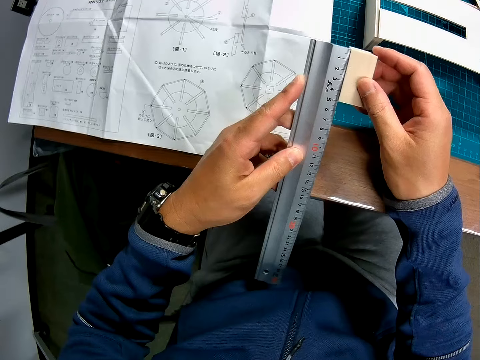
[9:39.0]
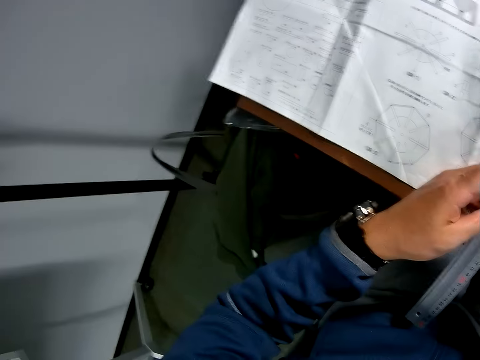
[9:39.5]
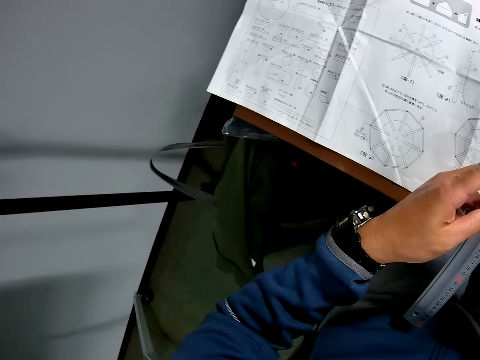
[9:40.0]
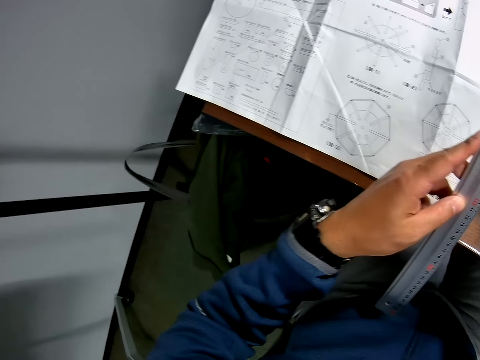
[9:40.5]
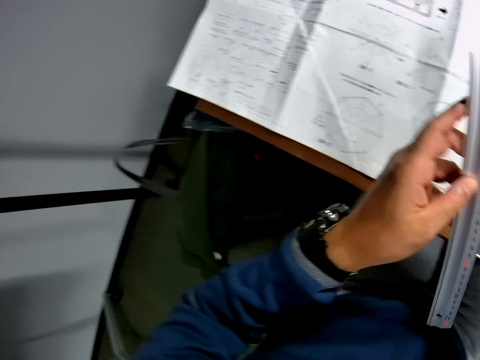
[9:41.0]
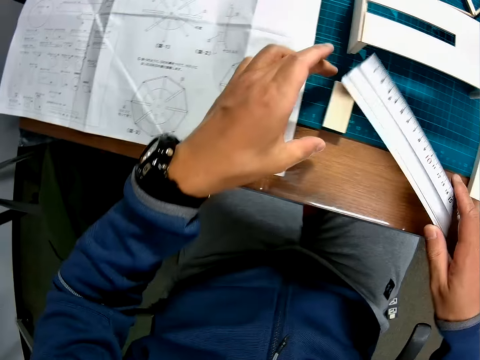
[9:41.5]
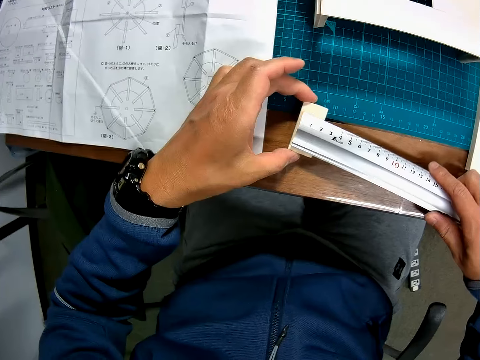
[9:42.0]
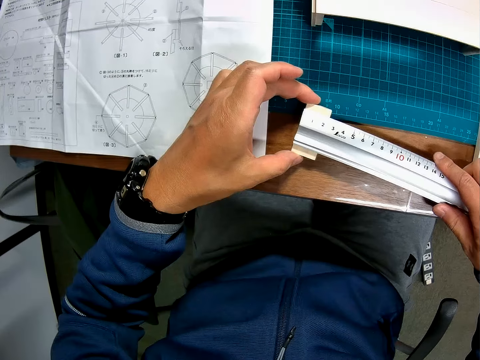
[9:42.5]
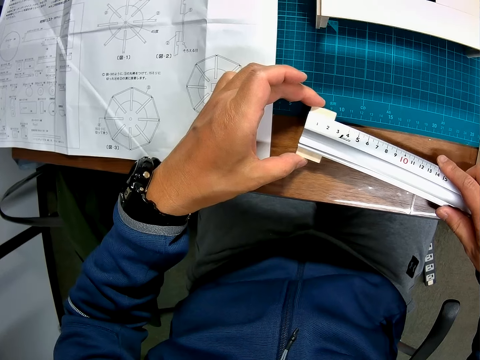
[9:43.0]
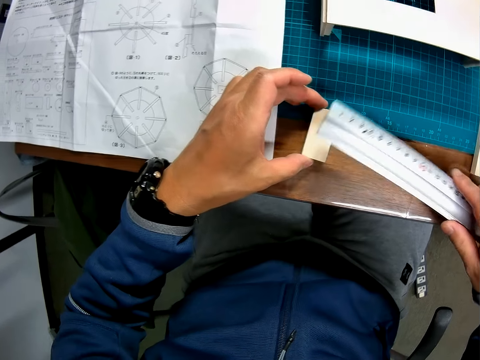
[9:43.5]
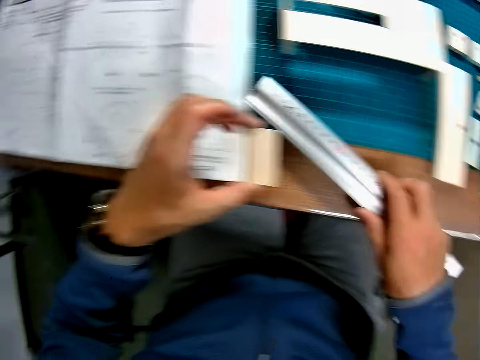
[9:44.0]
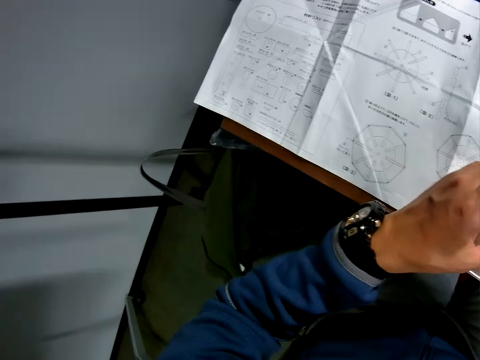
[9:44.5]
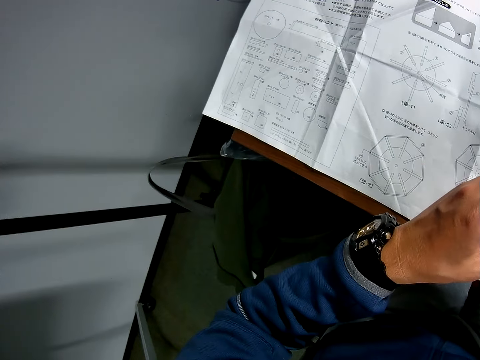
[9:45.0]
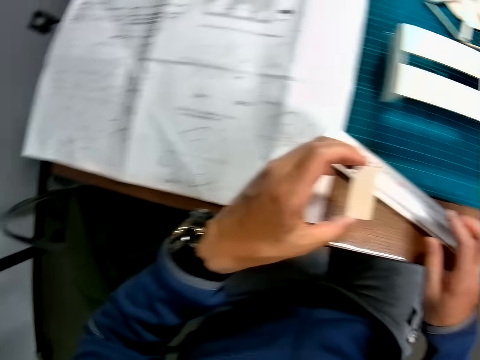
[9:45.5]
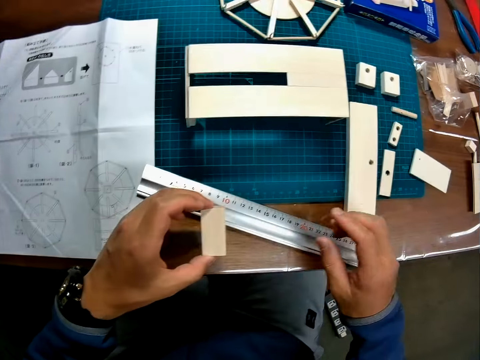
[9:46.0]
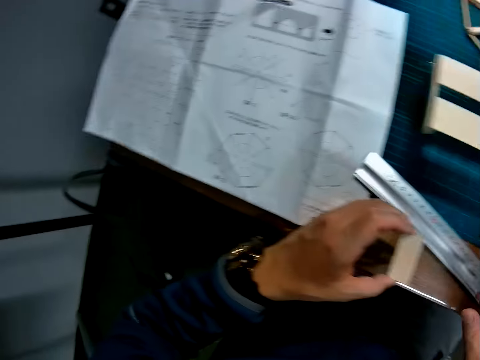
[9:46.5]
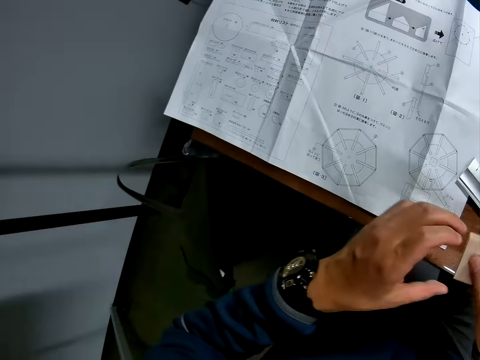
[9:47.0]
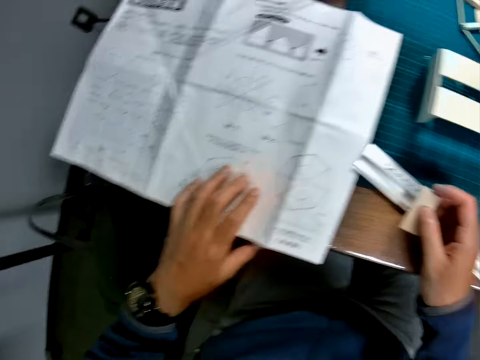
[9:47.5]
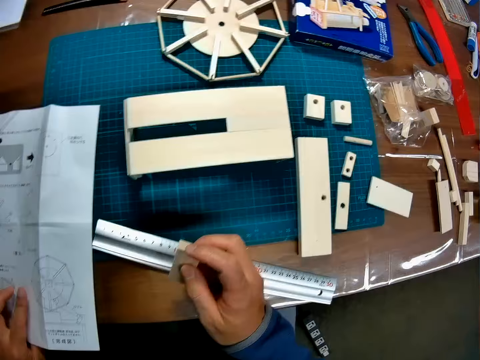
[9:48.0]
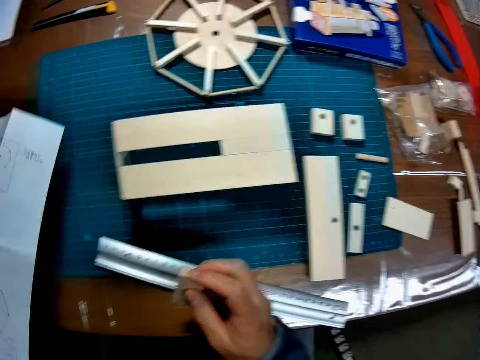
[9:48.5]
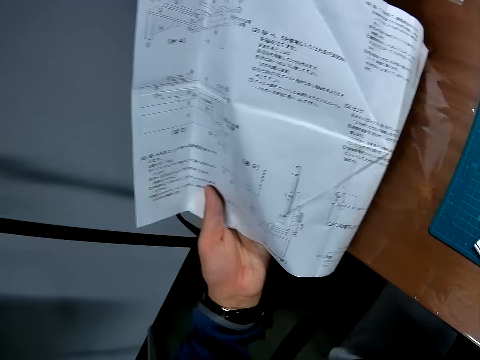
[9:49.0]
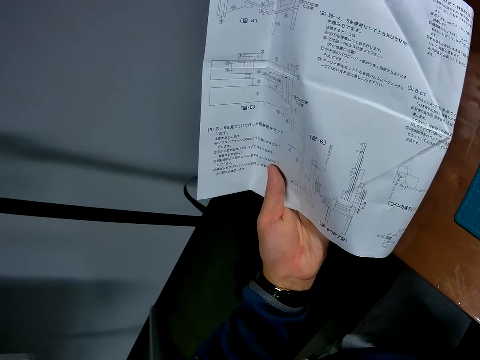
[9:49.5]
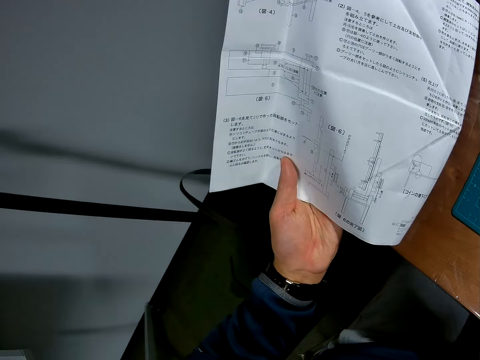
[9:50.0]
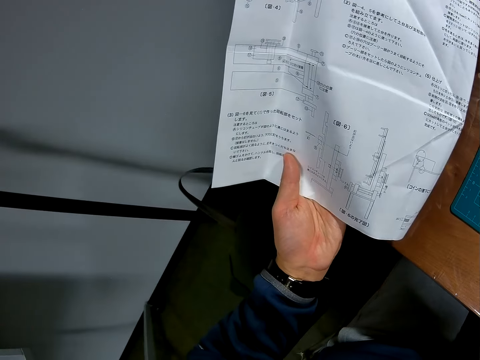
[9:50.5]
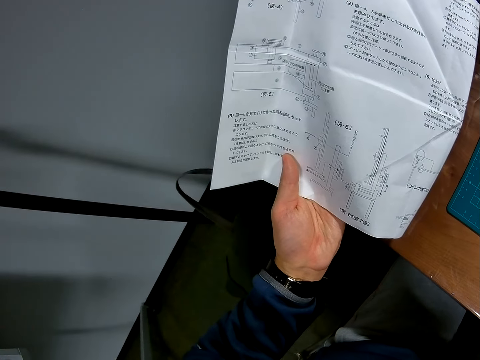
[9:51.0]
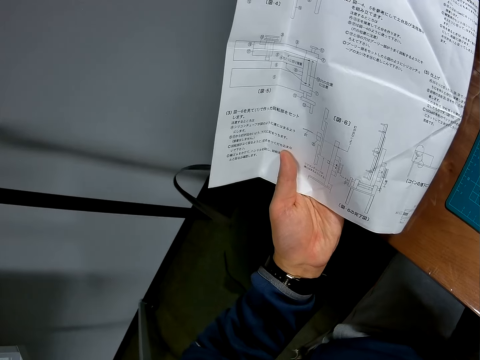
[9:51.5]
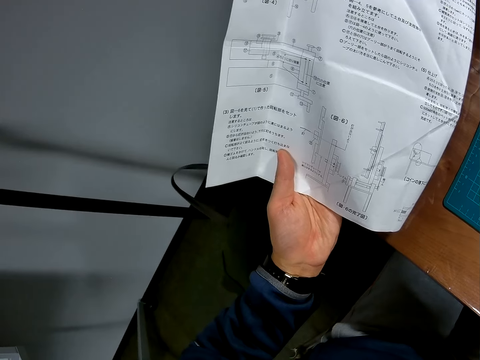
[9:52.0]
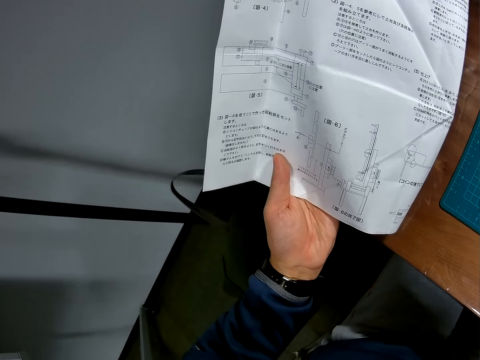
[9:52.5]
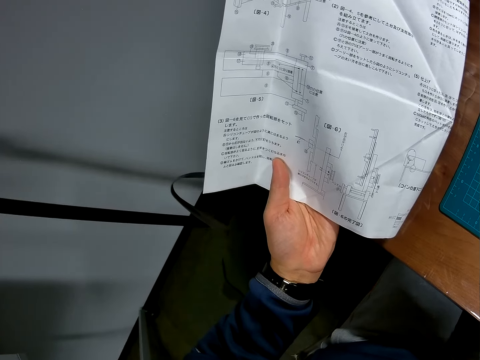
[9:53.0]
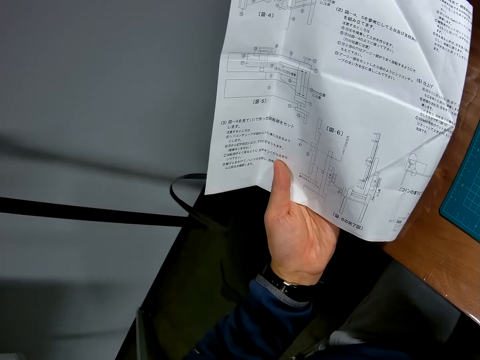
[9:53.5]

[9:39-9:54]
The camera wearer measures the piece of wood or art piece with the scale rule or ruler. He drops the piece of wood on the table. He holds the ruler with his hand. He measures the piece of wood with the scale rule. He picks up the piece of wood from the table with his left hand. He drops the scale rule on the table. He holds the art piece. He transfers the piece of wood to his right hand. He holds the art piece with his hands. He places his left hand on the leaflet or paper. He turns over the leaflet. He holds the paper. He reads the paper.

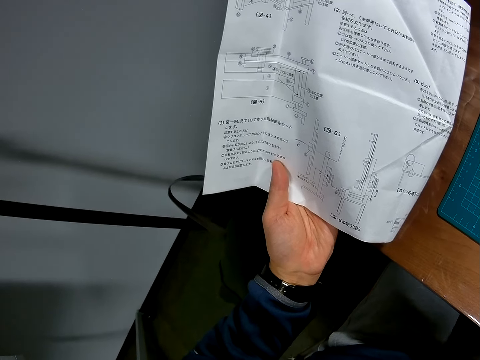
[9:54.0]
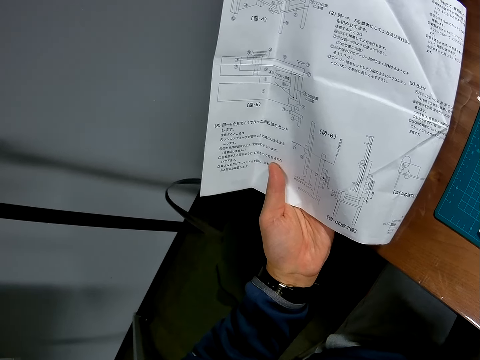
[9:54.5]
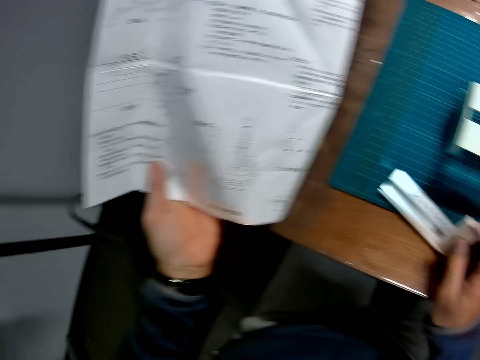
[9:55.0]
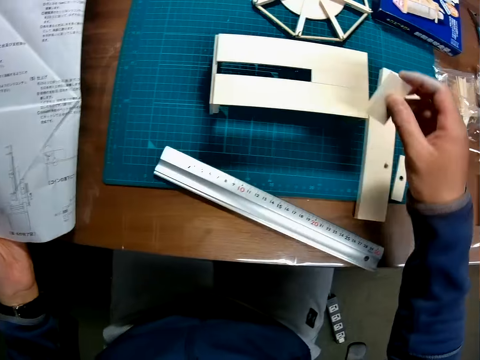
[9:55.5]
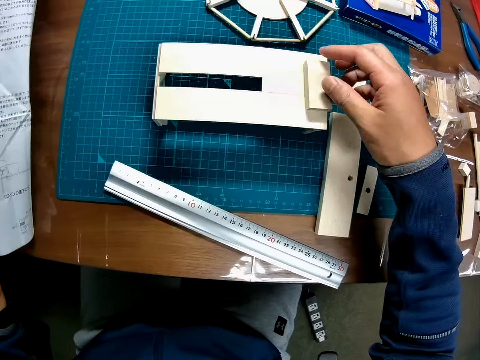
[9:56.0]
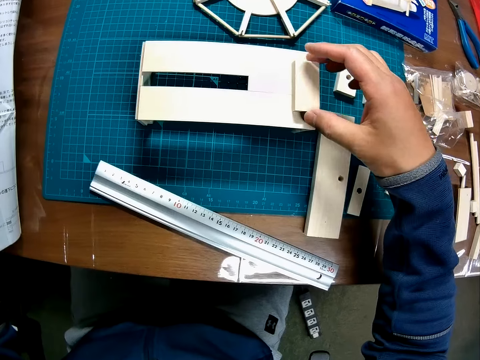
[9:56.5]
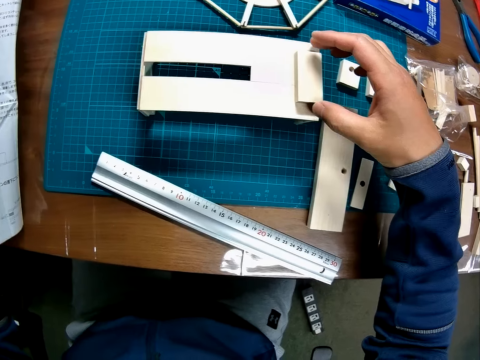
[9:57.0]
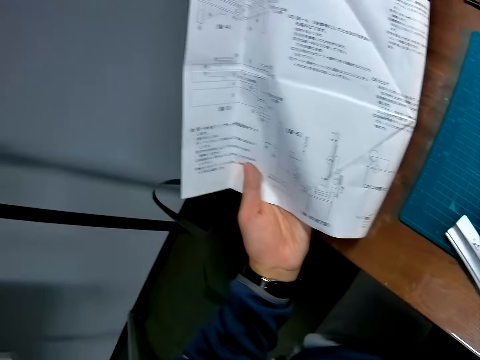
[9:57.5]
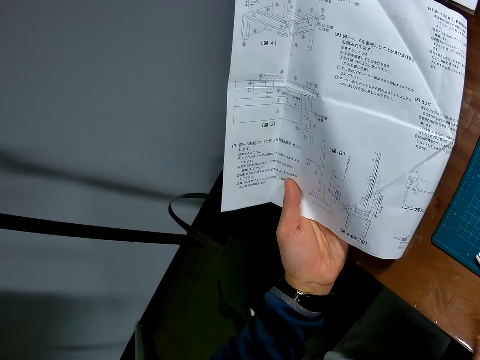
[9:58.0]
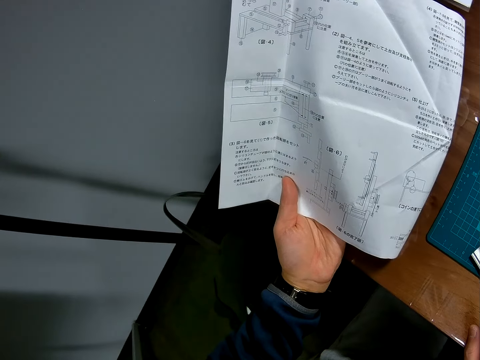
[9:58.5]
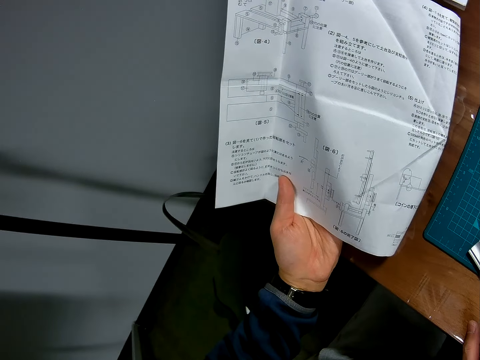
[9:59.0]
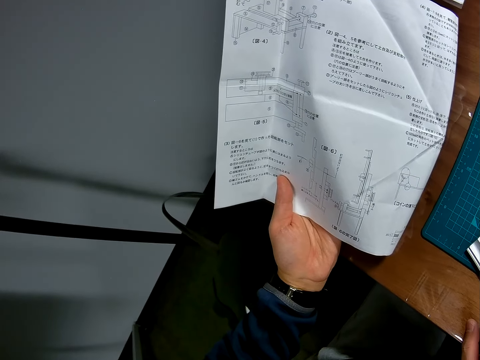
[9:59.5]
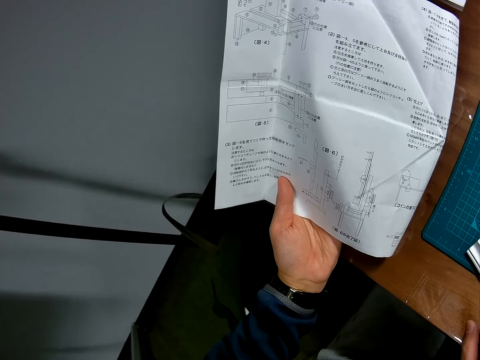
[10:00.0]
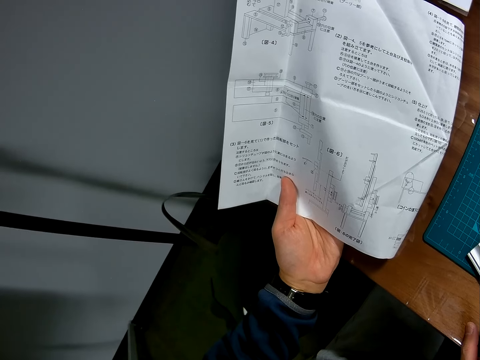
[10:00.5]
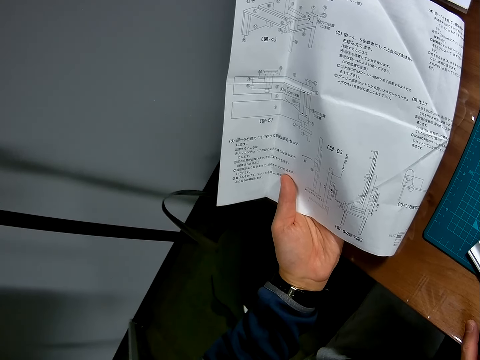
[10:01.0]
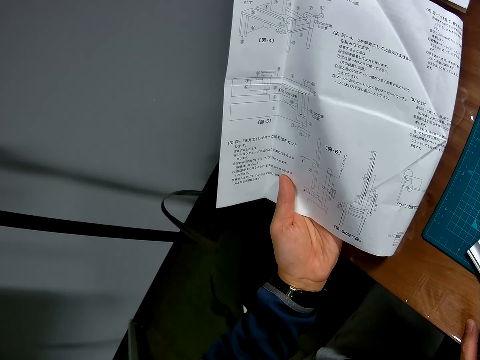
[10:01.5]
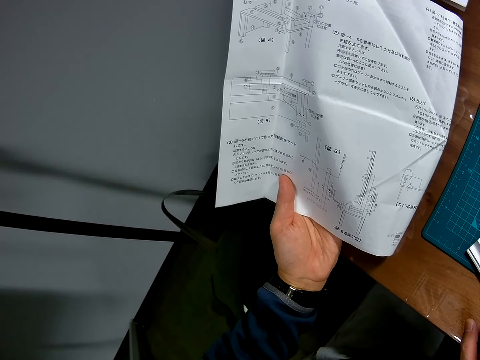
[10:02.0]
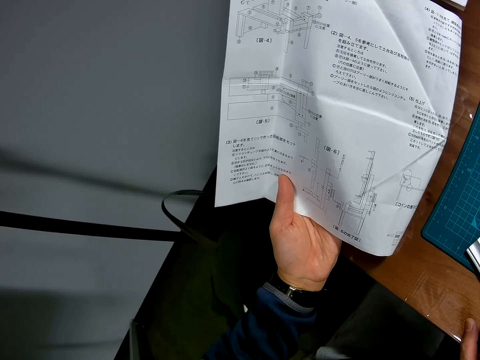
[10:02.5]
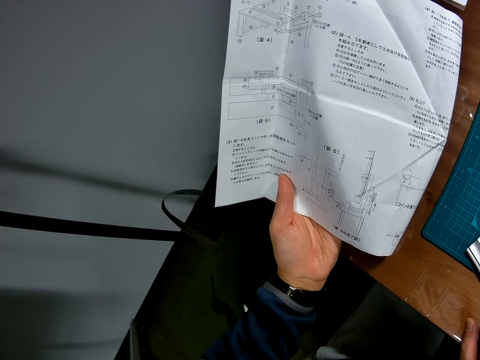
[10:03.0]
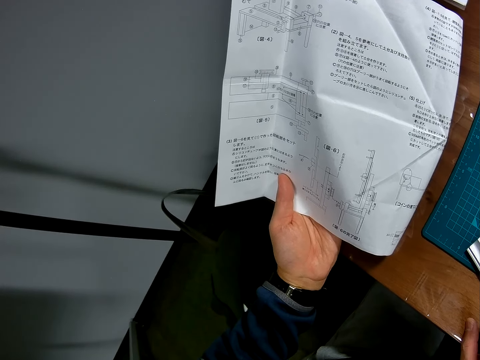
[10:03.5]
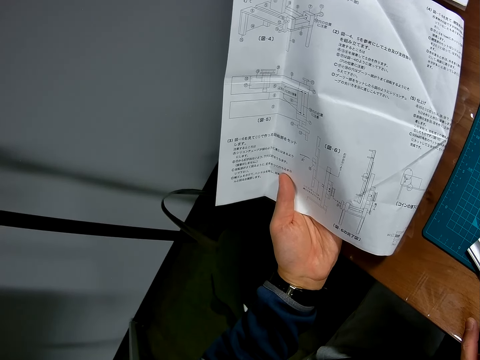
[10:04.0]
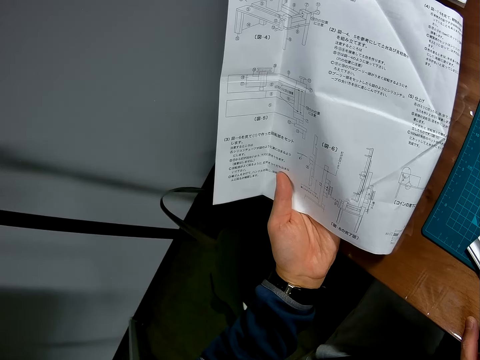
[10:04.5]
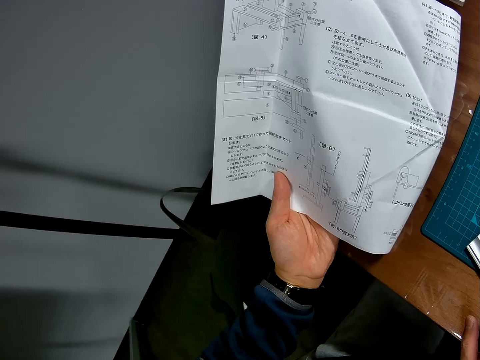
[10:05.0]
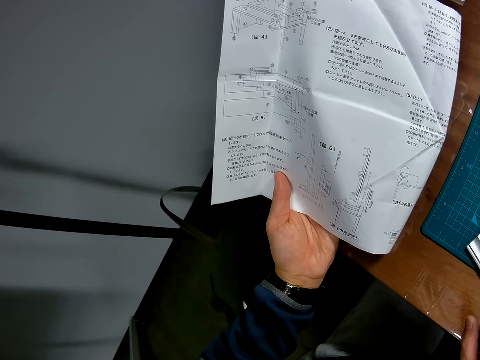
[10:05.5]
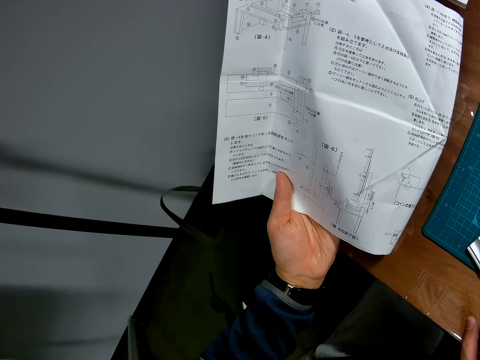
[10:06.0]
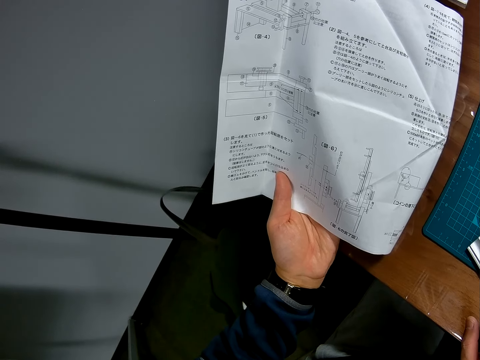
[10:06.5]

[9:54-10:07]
The camera wearer drops the piece of wood on a half-formed wooden mechanical model. They read the paper.
